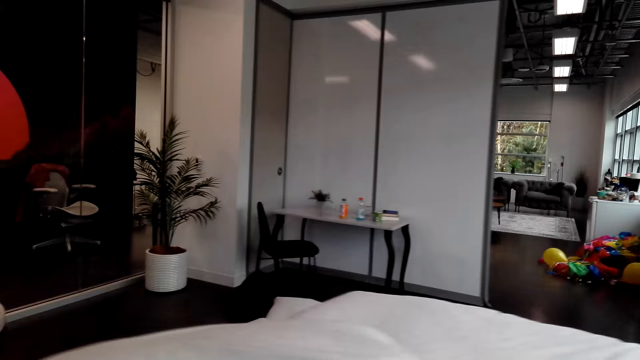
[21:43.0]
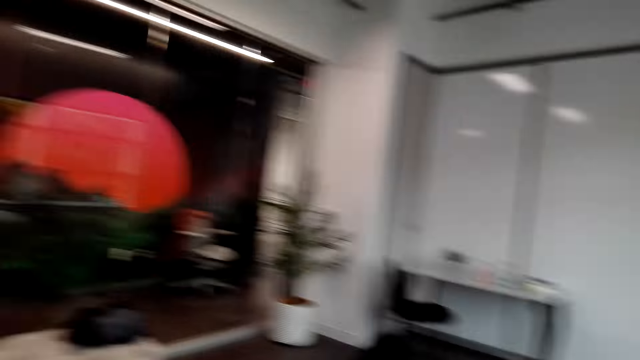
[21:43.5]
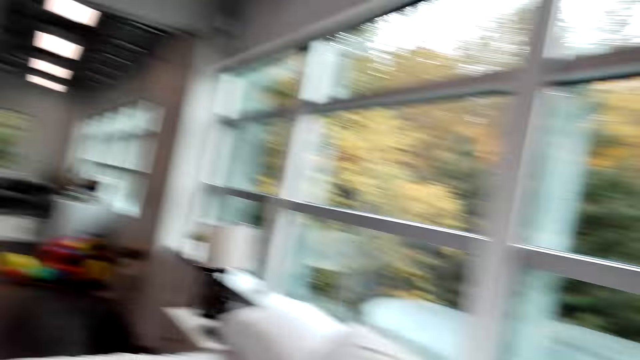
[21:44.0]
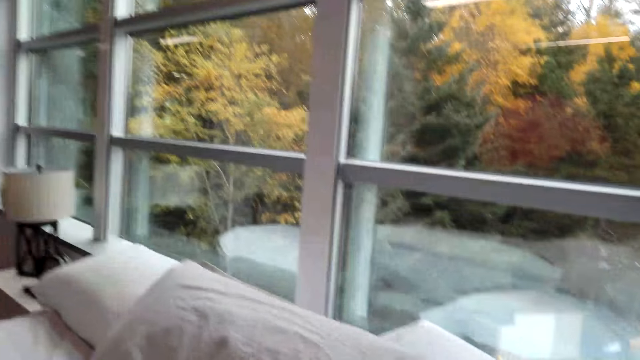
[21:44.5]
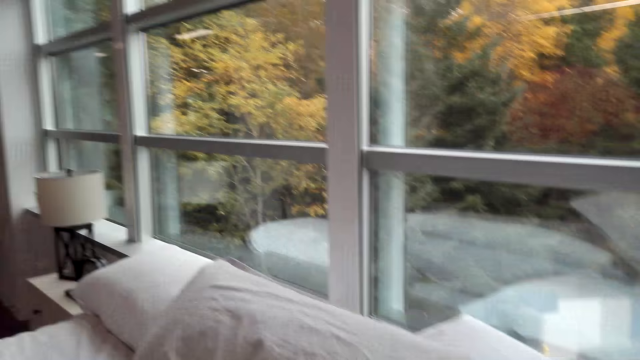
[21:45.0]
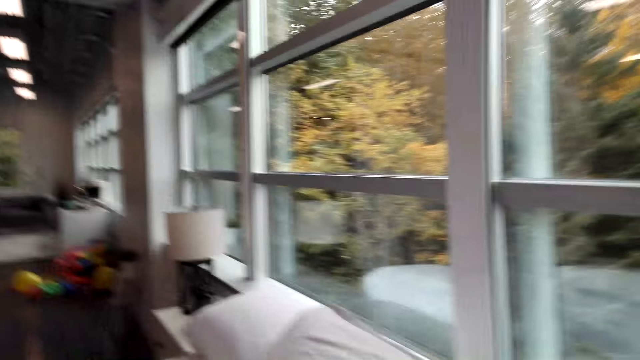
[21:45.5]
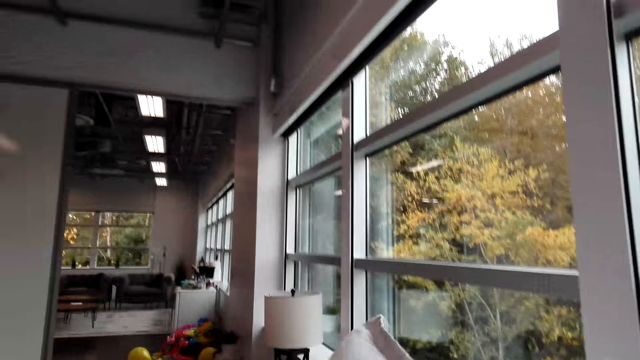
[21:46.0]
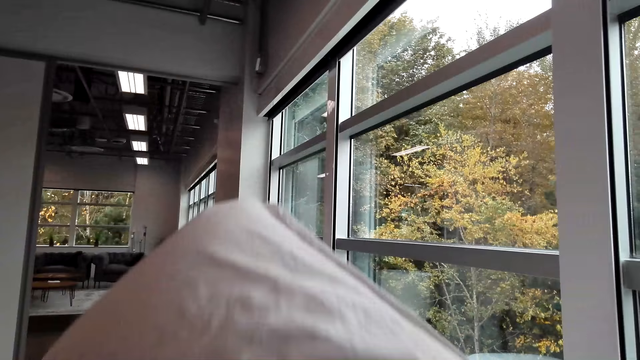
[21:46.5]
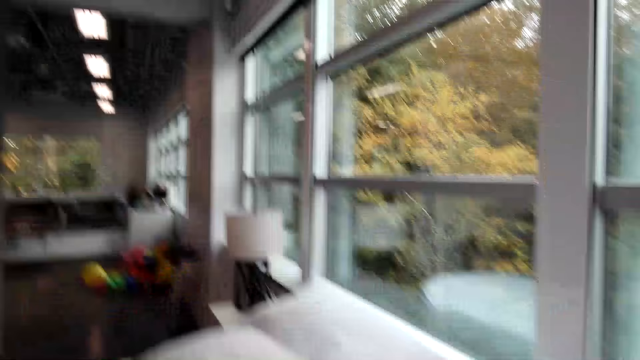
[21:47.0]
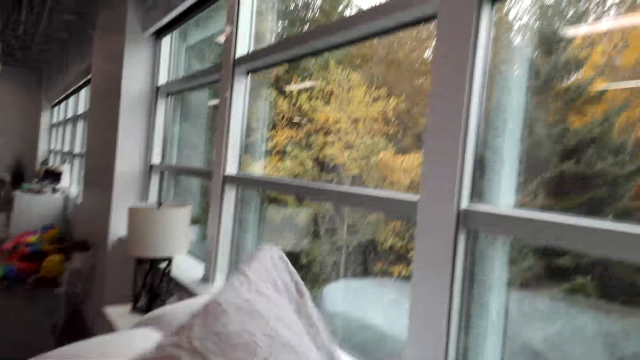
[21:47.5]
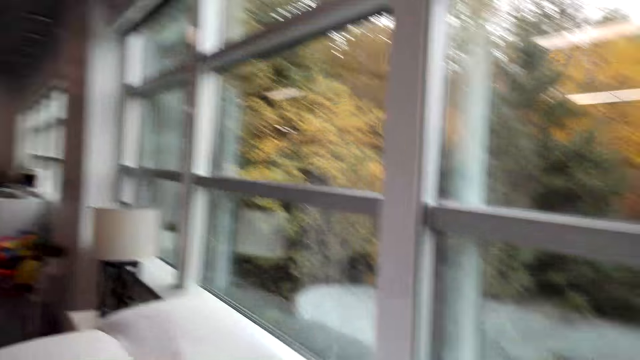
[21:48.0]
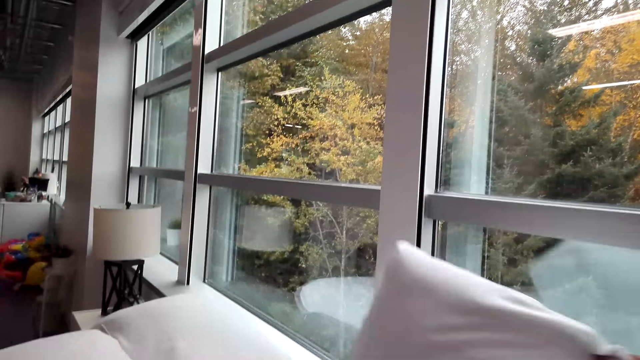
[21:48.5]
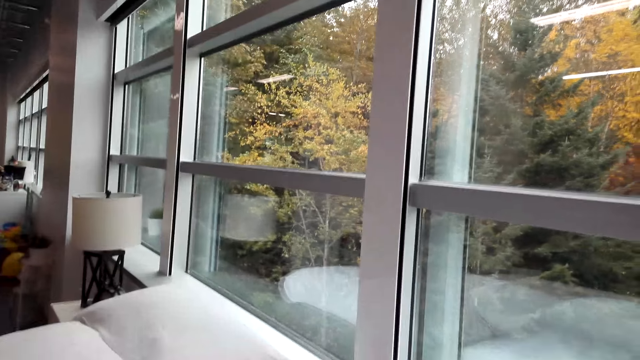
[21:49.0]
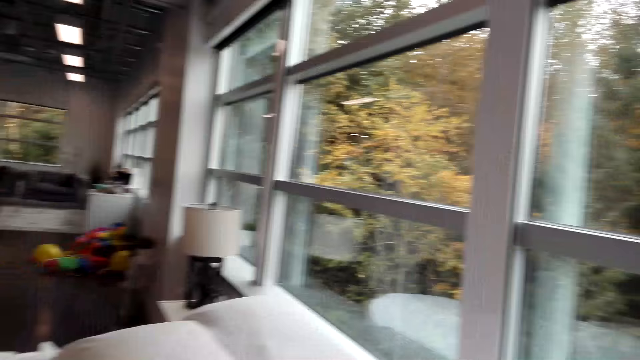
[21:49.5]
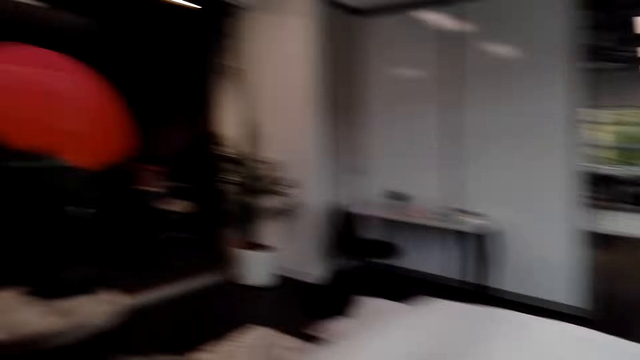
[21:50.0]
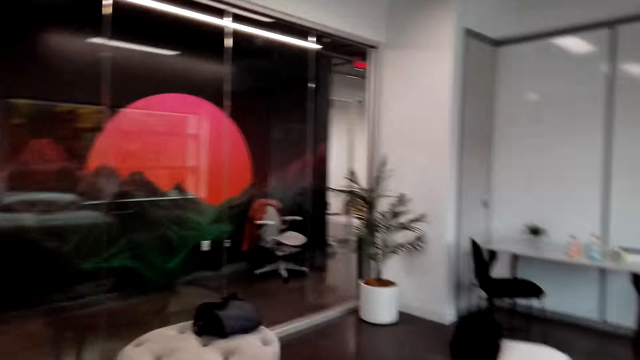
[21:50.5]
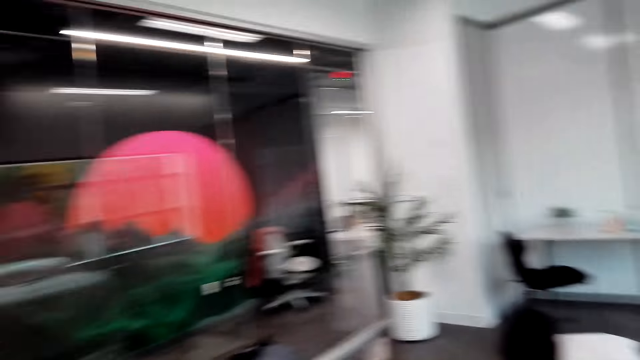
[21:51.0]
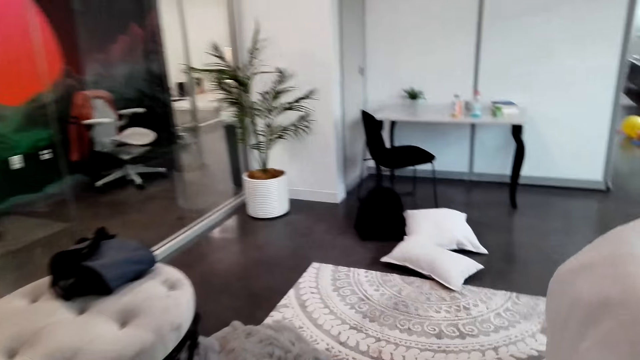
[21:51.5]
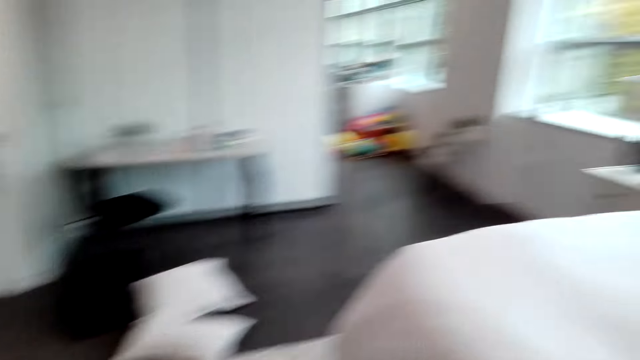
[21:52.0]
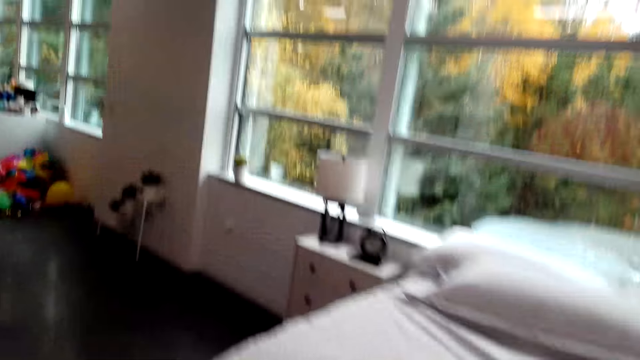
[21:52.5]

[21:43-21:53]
The camera wearer makes a step. They pick up a pillow. They look at the pillows. They lift the pillow. They drop the pillow on the bed. They lift the pillow. They look at the pillows. They lift the pillow. They touch the pillow. They walk around.

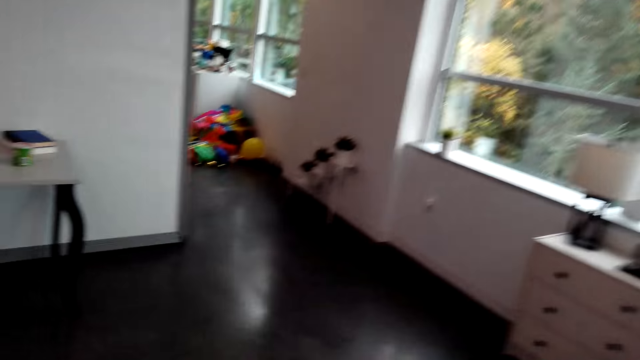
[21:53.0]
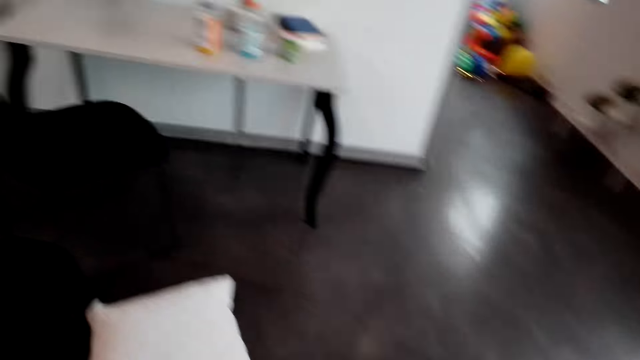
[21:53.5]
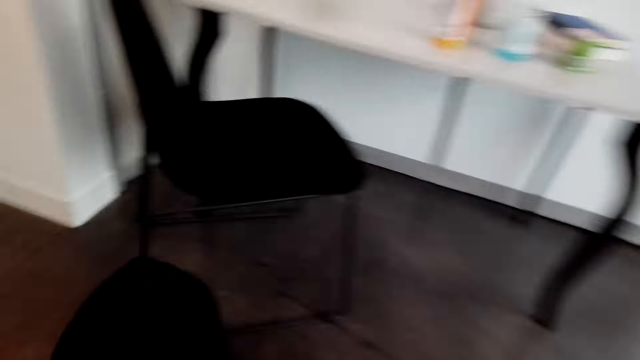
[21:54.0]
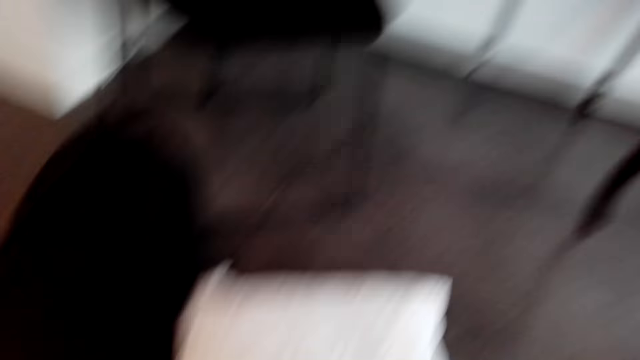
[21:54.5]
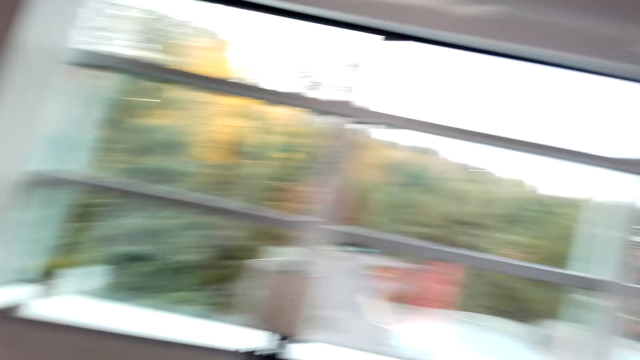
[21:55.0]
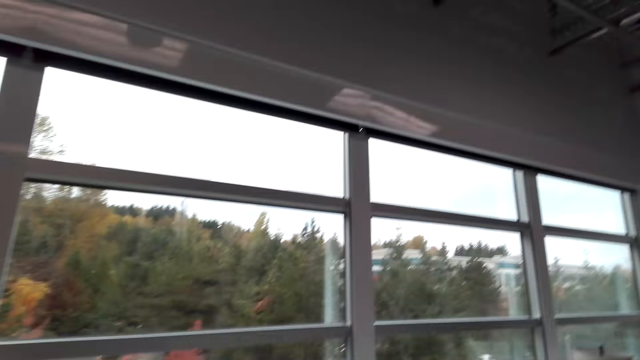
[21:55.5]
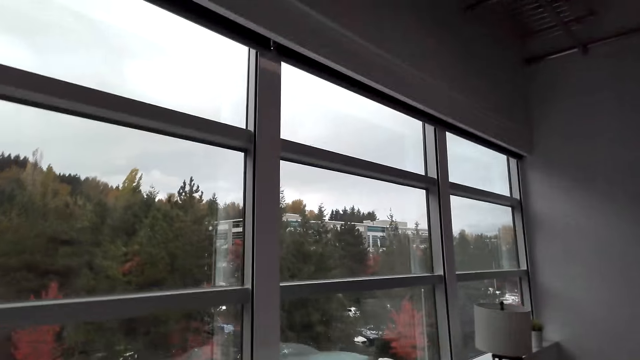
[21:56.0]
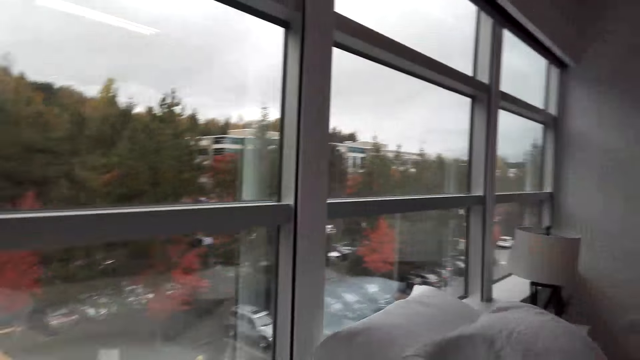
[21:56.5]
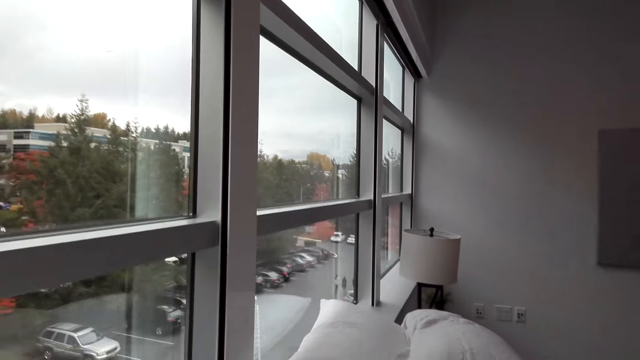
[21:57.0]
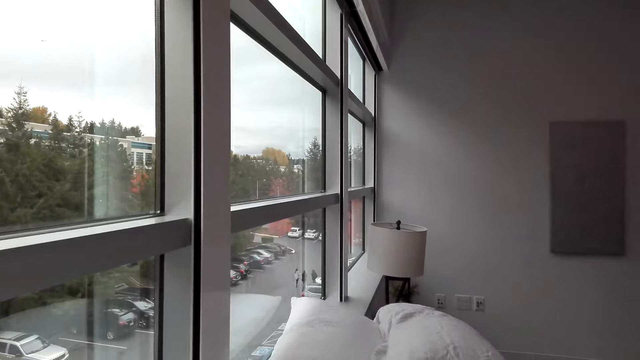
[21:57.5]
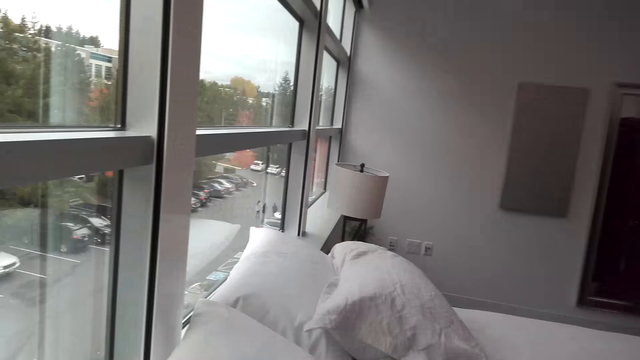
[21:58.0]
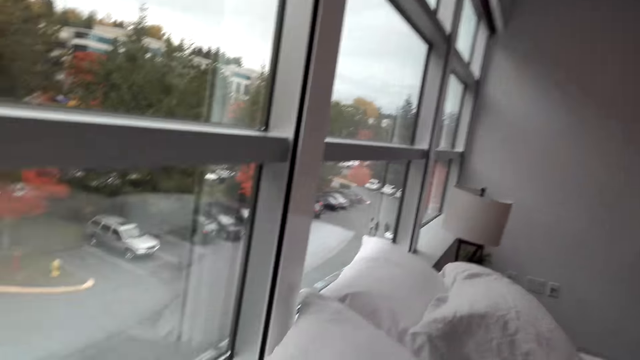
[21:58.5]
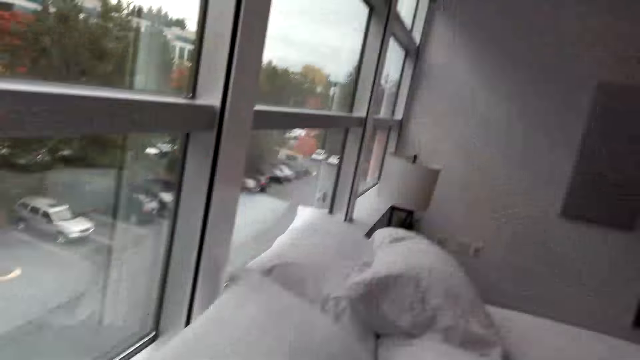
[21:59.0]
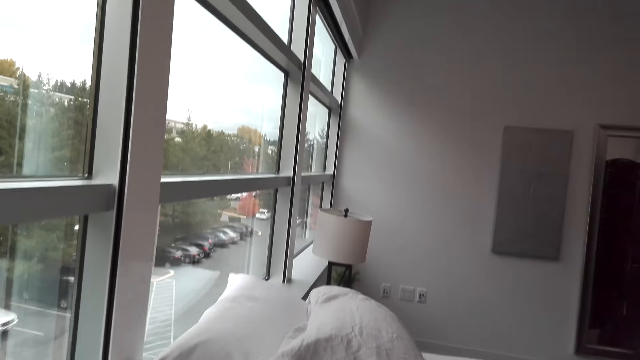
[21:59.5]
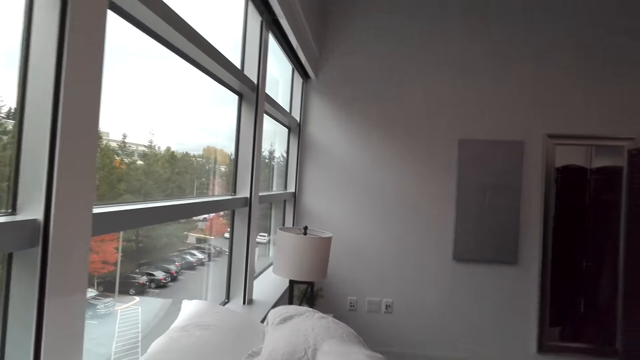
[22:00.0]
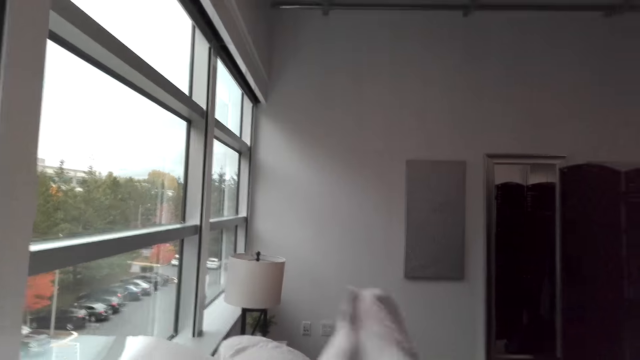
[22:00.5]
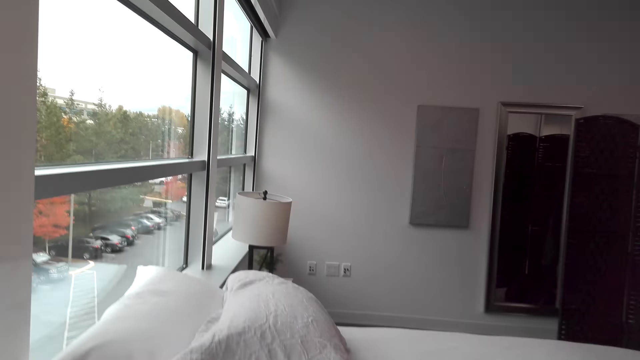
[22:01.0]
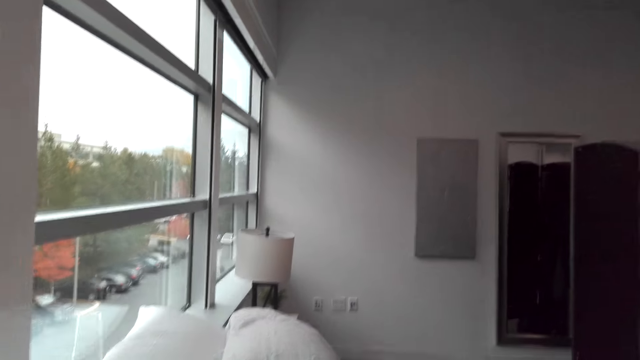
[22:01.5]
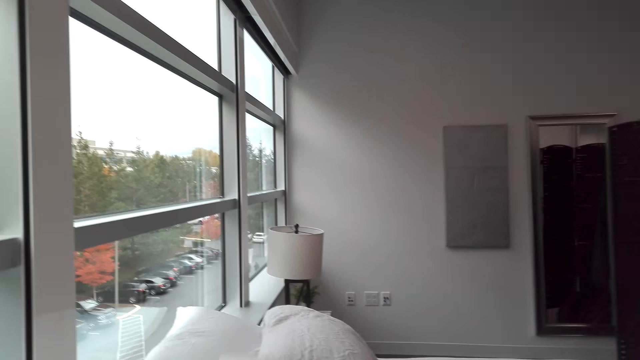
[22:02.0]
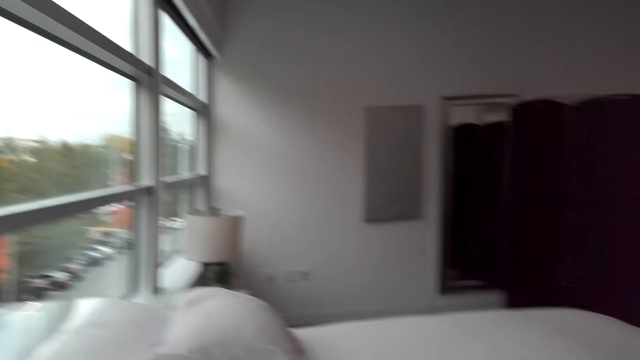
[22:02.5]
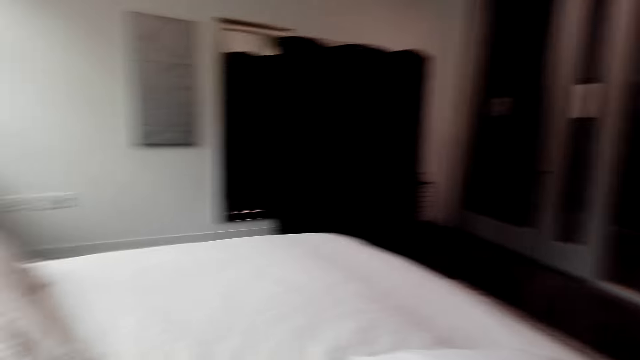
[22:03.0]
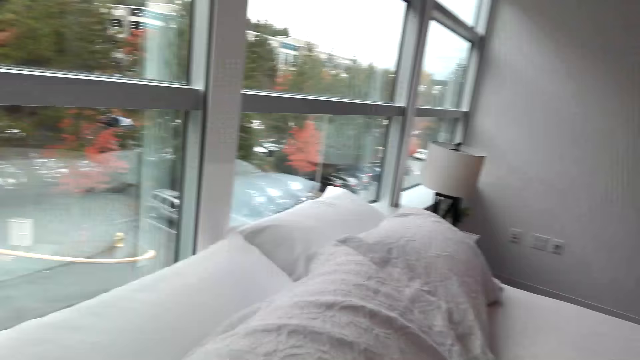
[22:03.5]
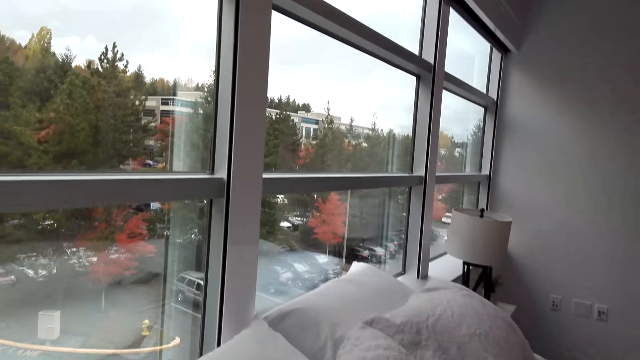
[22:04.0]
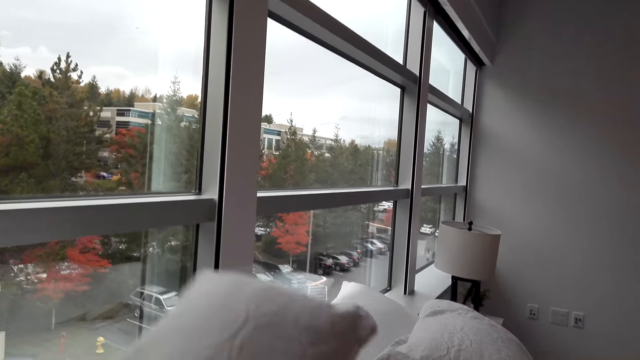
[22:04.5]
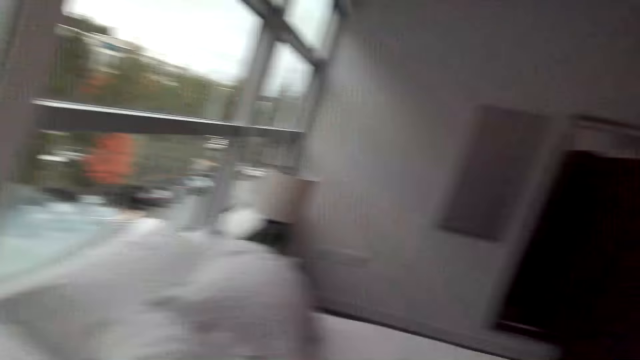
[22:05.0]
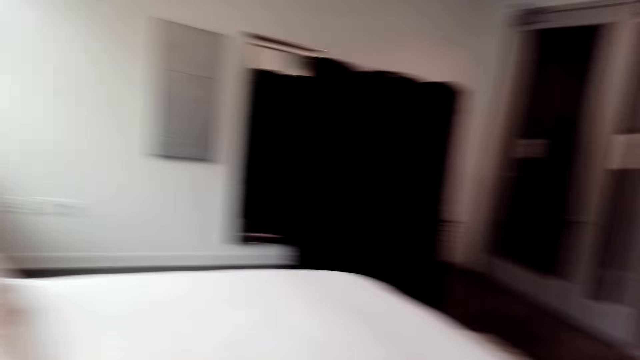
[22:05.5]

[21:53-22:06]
The camera wearer picks up a pillow. They walk around. They look at the pillows. They lift the pillow. They place the pillow on the bed. They look at the pillows. They look around. They look at the pillows. They lift the pillow. They look around.
